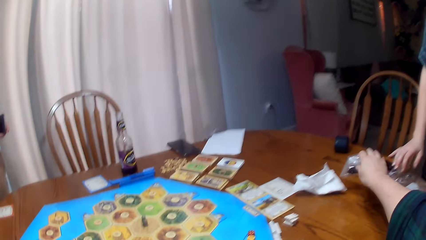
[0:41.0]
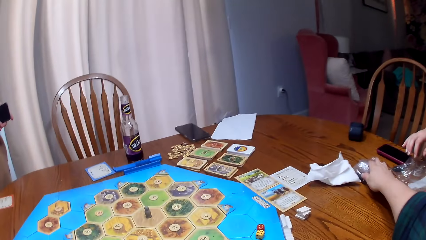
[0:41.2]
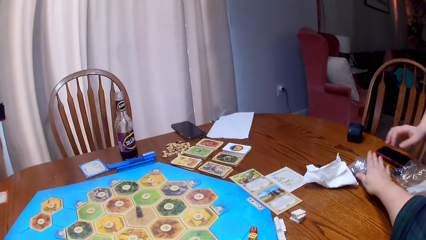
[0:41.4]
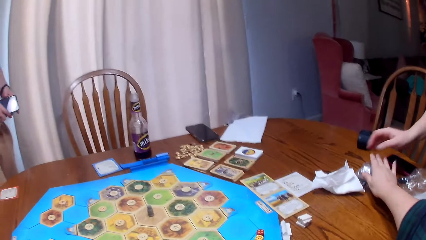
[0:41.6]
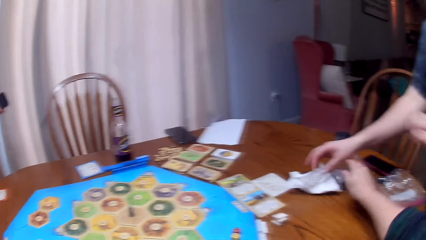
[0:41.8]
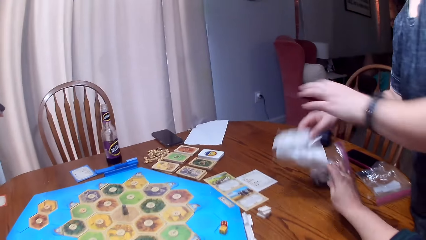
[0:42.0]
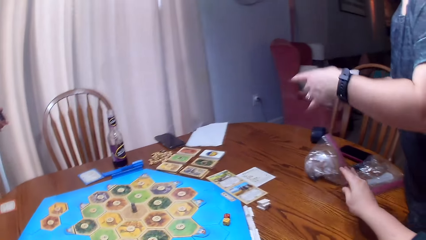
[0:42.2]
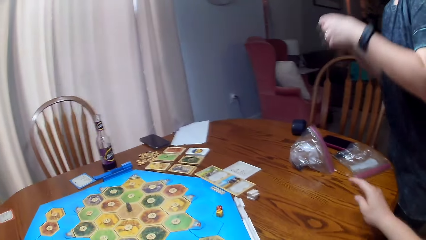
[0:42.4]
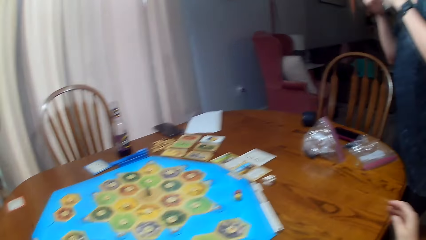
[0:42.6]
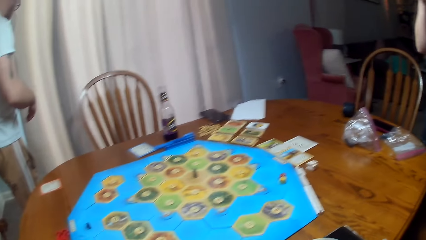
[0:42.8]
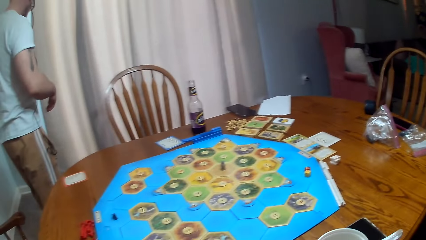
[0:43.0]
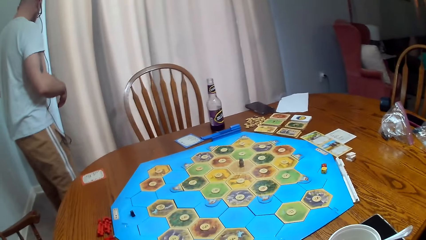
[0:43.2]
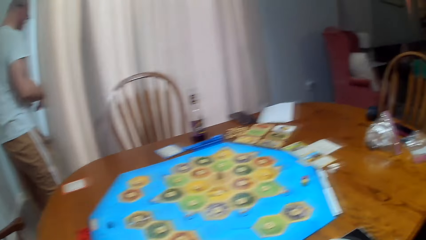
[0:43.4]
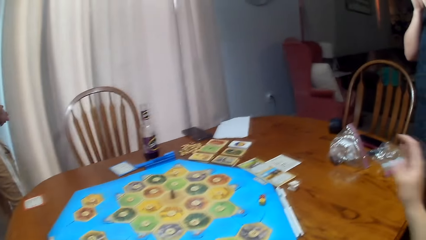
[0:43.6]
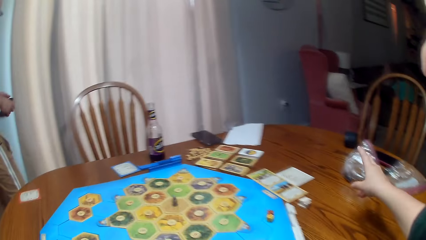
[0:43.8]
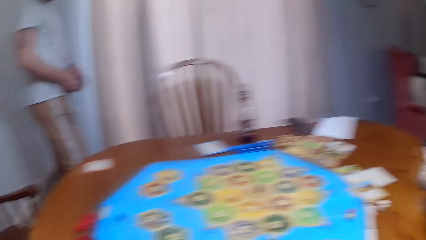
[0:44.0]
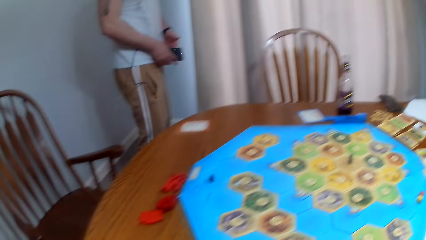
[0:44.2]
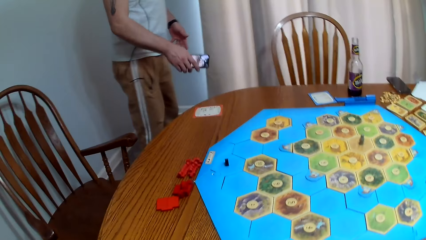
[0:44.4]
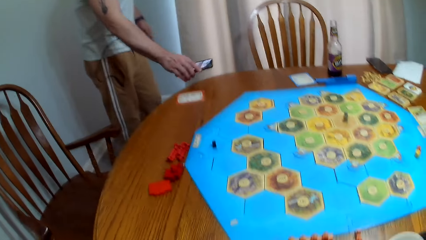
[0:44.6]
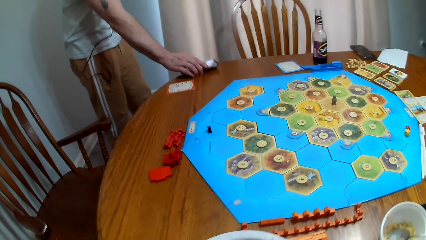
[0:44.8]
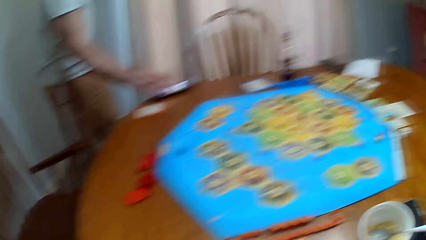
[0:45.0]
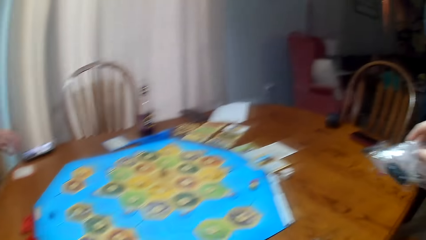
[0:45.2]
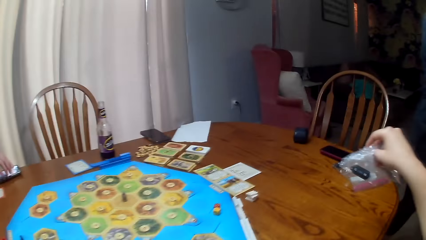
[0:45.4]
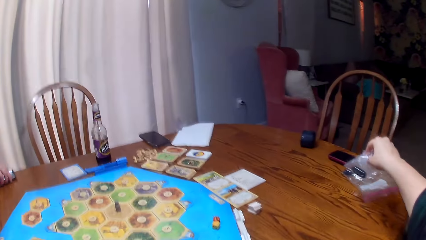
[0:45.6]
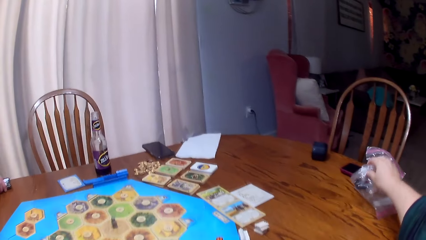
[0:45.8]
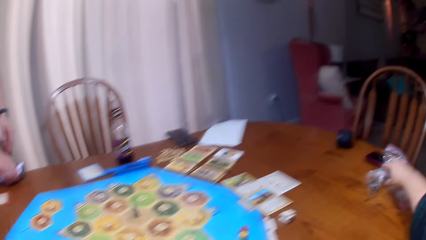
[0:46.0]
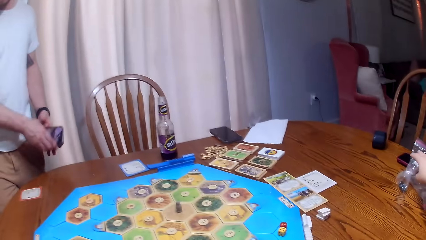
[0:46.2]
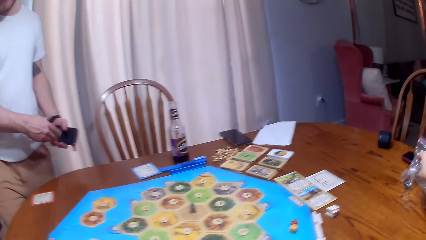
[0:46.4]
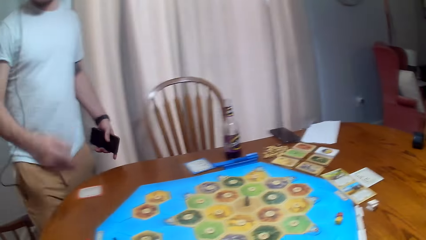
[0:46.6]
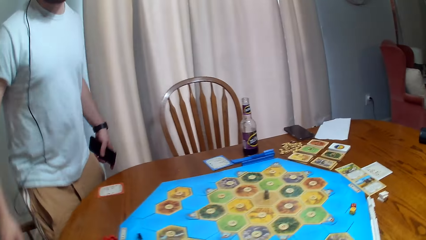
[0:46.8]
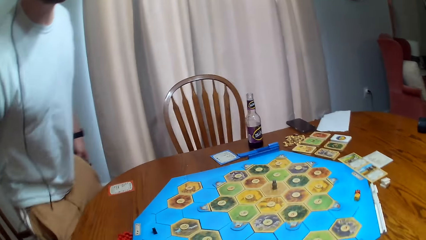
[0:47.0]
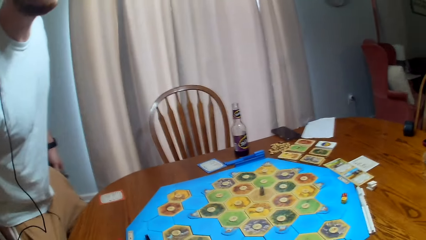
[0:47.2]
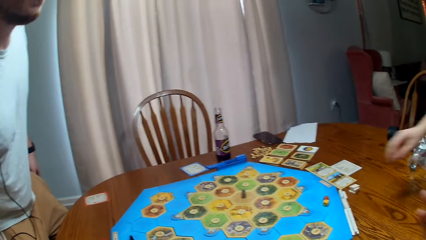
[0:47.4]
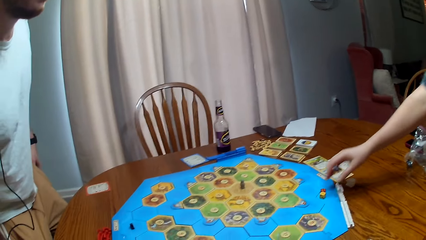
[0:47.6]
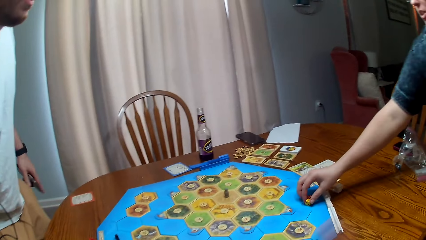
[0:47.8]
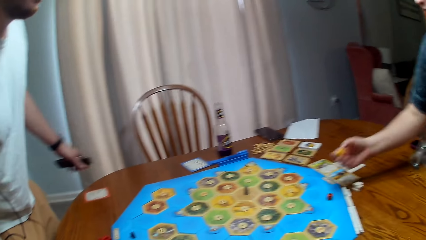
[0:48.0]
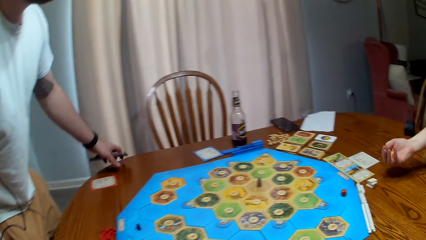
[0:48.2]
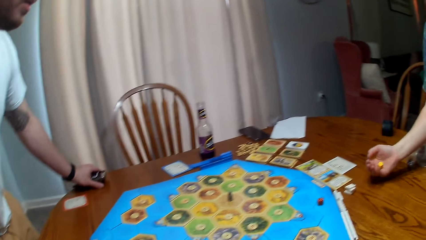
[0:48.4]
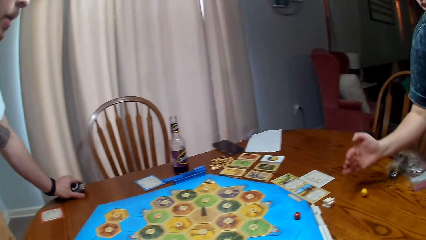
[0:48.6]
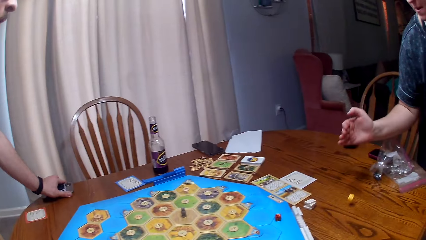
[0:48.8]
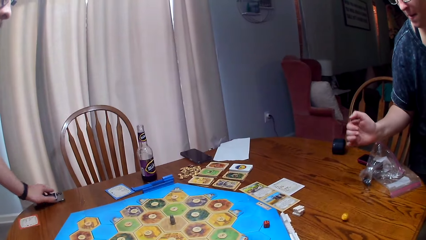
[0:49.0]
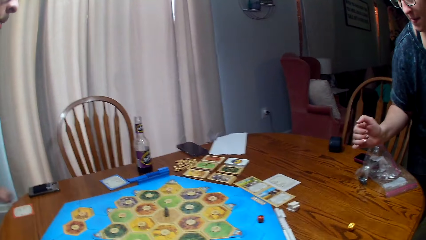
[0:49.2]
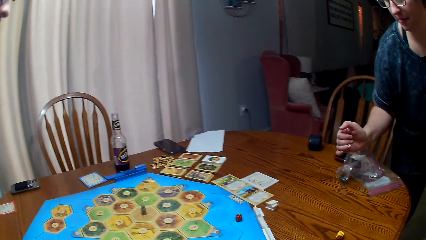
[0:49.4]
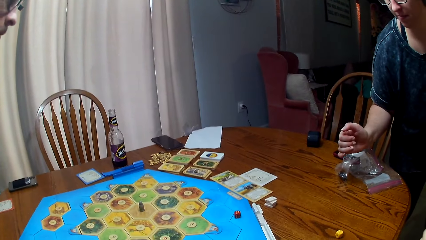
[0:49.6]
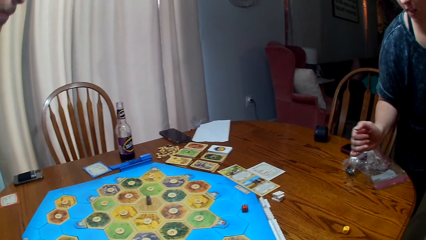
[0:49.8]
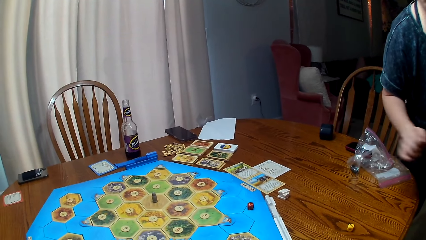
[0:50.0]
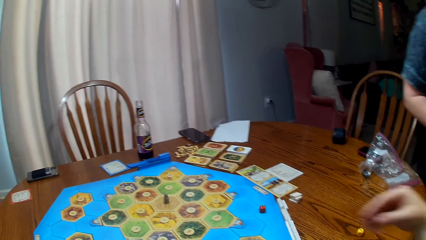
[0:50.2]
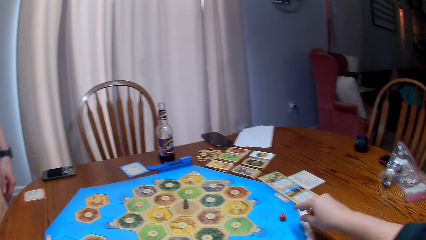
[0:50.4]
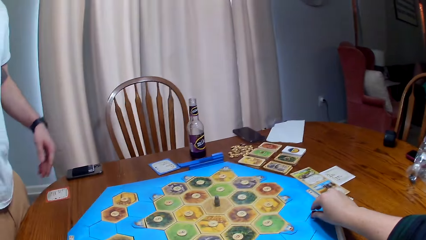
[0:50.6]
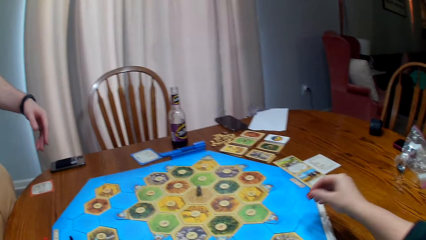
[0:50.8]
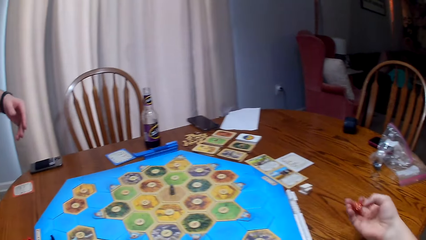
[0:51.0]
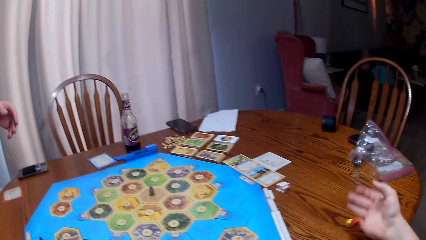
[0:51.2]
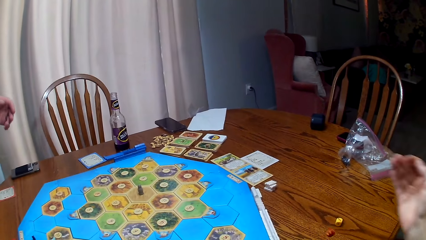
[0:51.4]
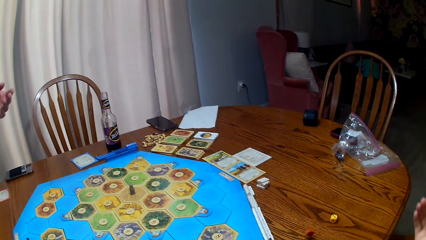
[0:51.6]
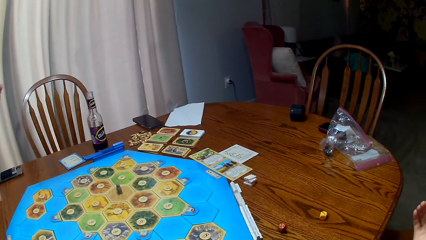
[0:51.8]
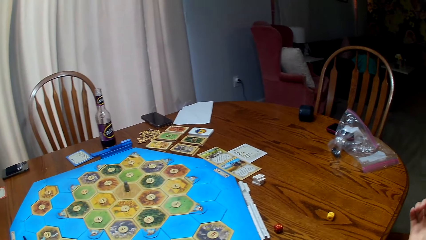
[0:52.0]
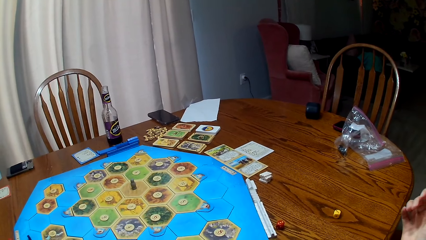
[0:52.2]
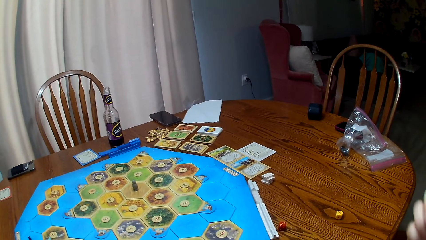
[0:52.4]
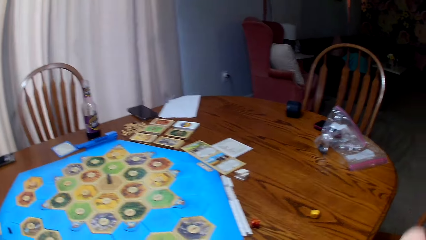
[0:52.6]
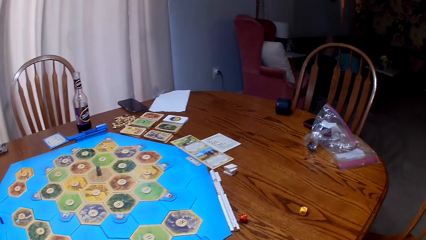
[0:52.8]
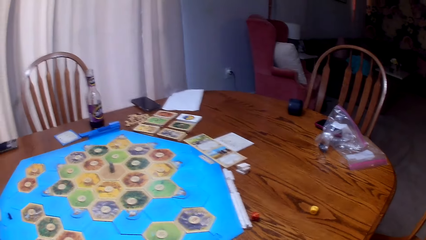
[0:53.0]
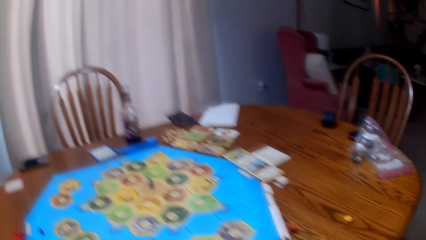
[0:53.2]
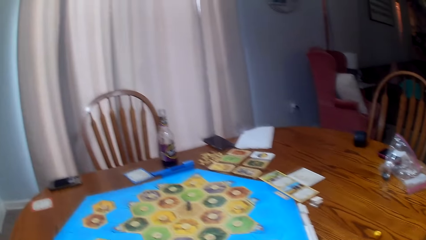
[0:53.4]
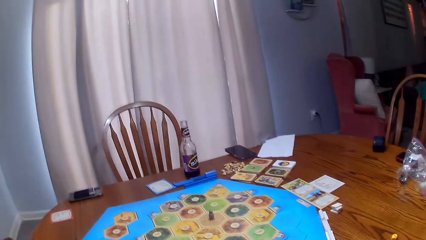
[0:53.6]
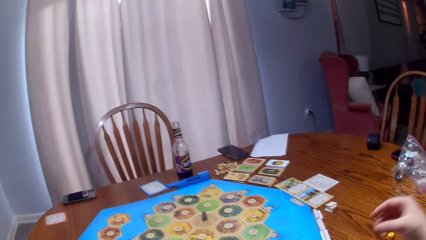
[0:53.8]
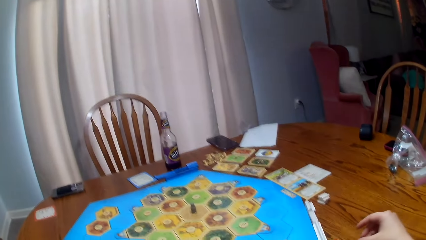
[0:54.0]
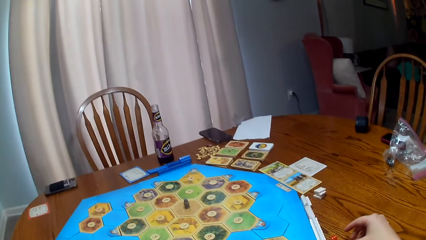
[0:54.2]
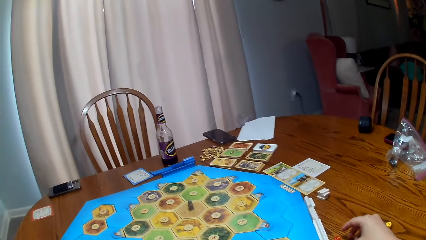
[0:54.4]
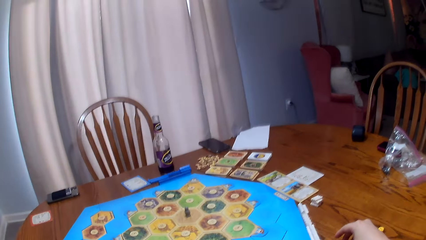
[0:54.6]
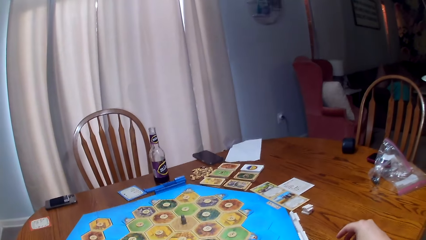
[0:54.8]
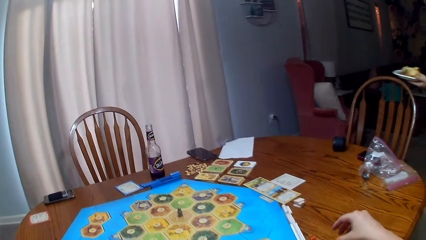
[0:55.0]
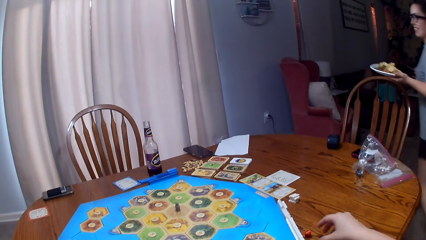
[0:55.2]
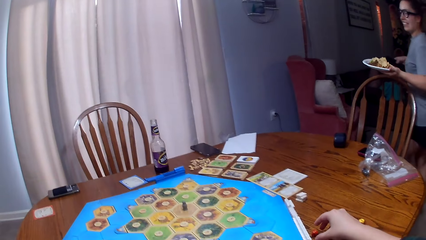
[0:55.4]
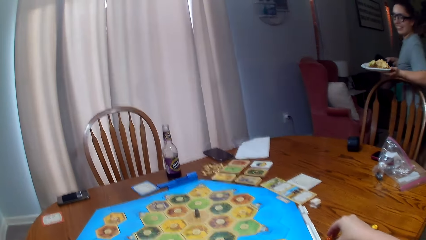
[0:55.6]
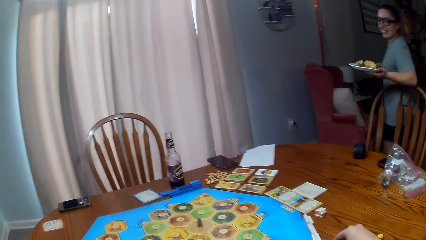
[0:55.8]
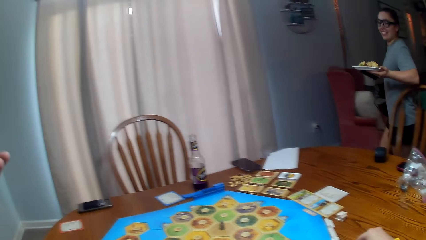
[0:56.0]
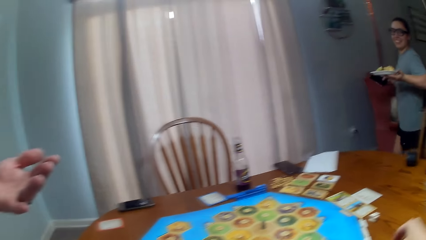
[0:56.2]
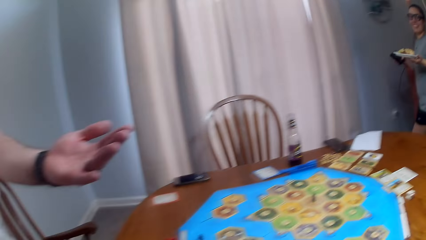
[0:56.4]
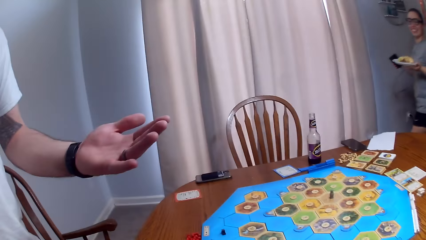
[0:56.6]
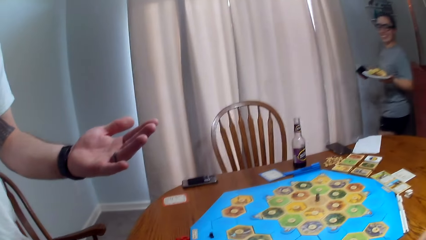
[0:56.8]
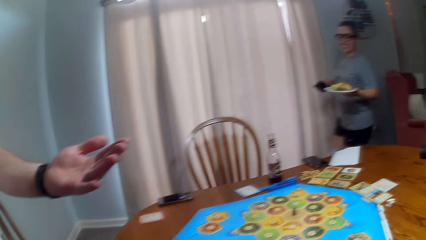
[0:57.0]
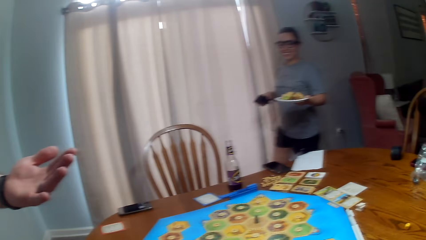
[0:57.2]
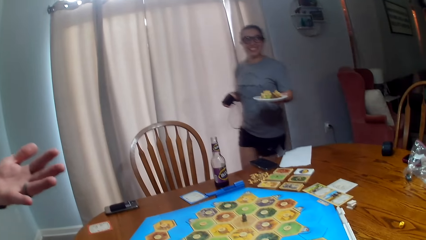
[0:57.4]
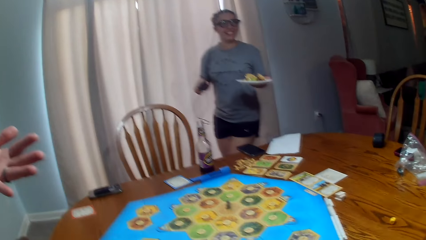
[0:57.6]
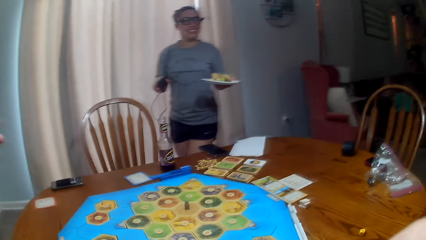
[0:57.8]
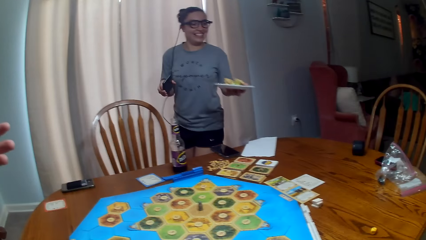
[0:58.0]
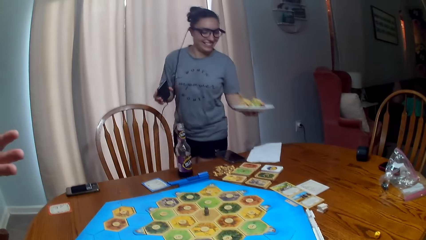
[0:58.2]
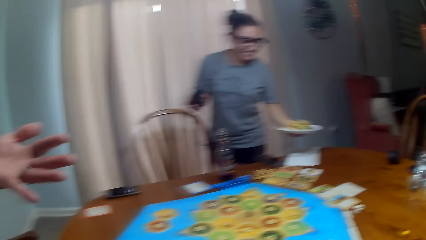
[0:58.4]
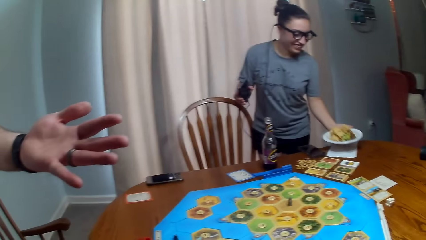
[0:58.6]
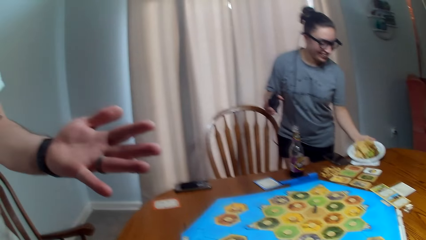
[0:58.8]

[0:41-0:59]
The camera wearer puts a nylon on the table. A person picks up paper from the dining table. Another person puts a phone on the table. The camera wearer puts the nylon on the table. The second person picks up the phone from the table. The first person picks up dice from the table and rolls the dice on the table. The camera wearer picks up the dice from the table and rolls the dice on the table. The second person talks and laughs. A third person walks on the floor.
